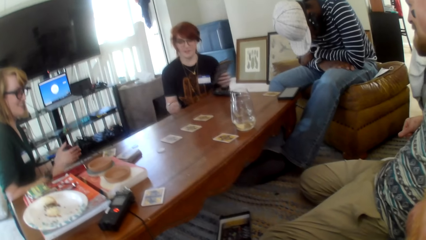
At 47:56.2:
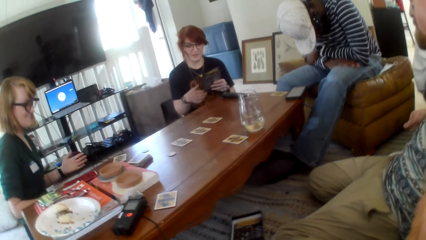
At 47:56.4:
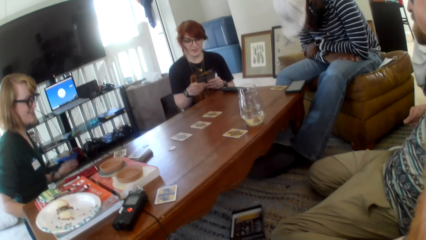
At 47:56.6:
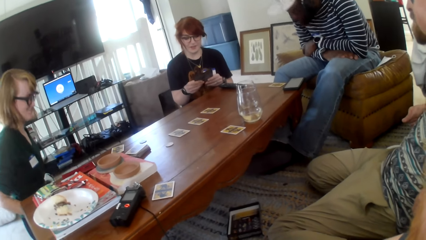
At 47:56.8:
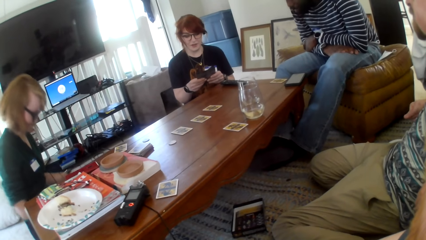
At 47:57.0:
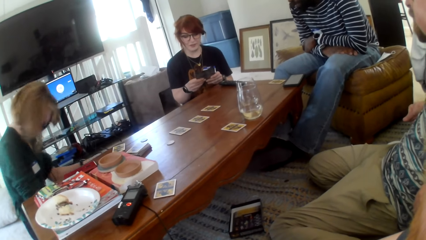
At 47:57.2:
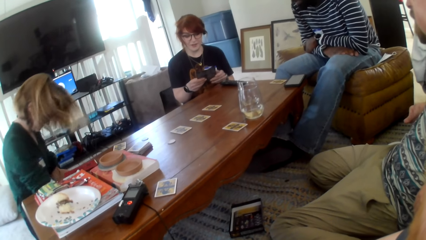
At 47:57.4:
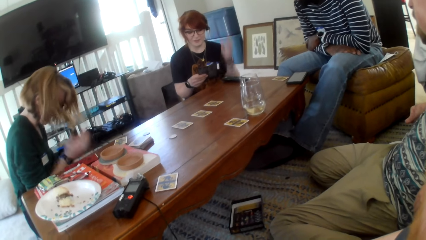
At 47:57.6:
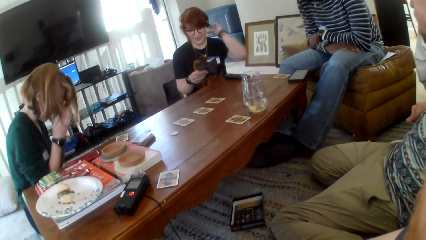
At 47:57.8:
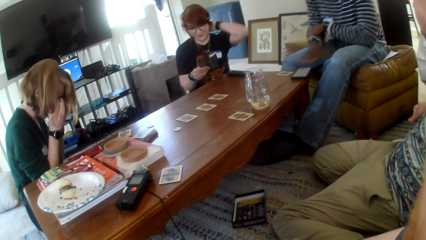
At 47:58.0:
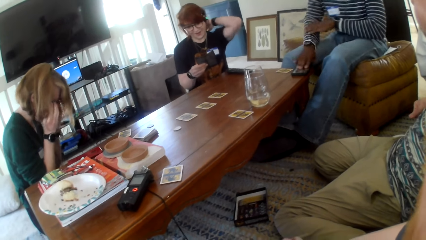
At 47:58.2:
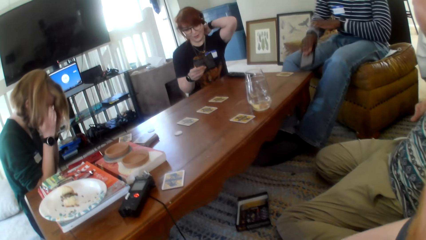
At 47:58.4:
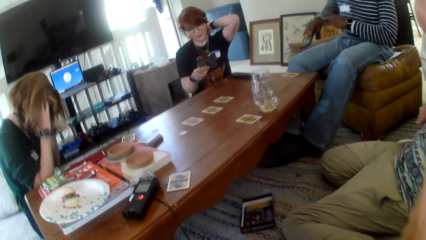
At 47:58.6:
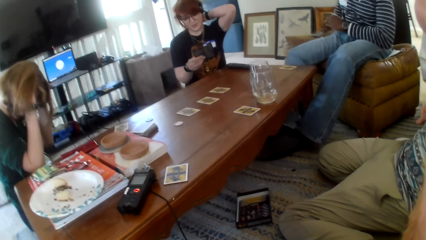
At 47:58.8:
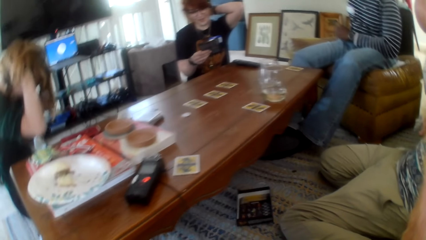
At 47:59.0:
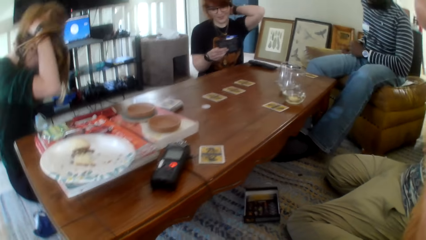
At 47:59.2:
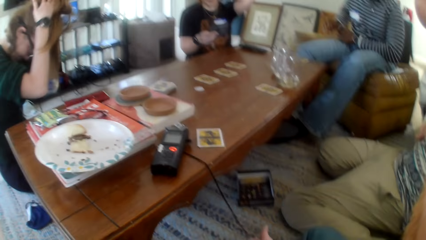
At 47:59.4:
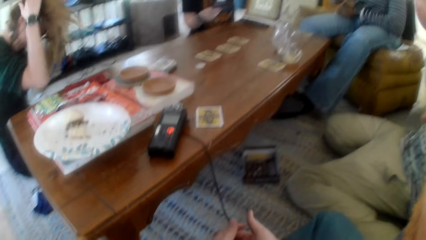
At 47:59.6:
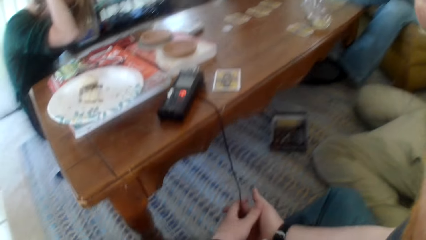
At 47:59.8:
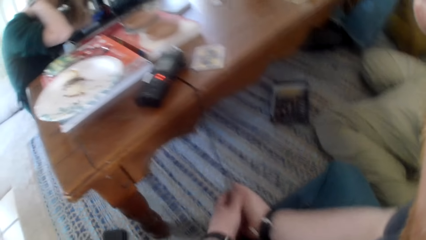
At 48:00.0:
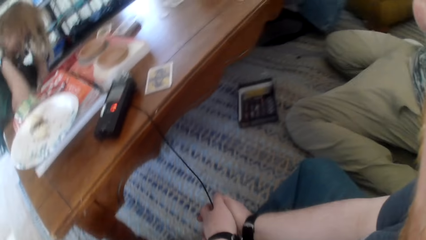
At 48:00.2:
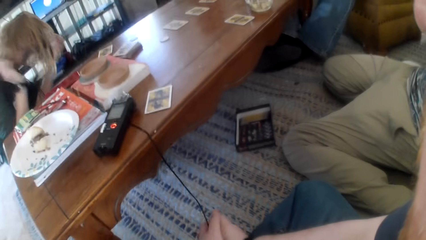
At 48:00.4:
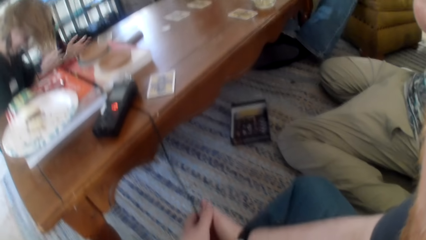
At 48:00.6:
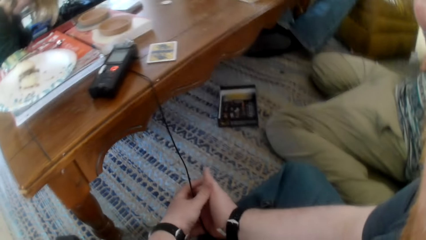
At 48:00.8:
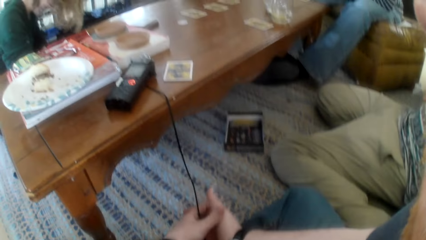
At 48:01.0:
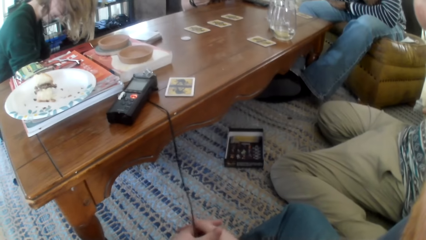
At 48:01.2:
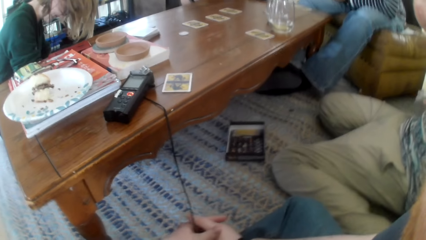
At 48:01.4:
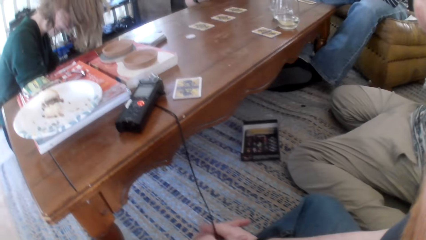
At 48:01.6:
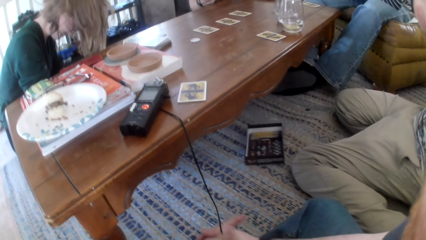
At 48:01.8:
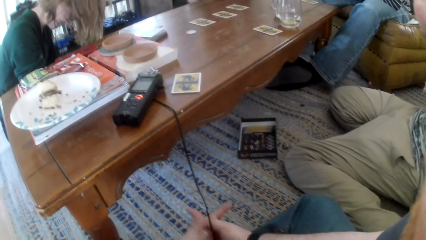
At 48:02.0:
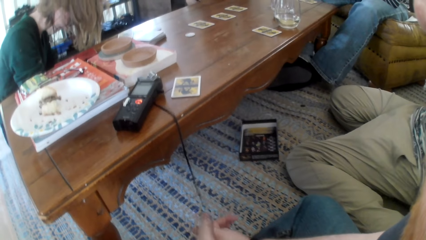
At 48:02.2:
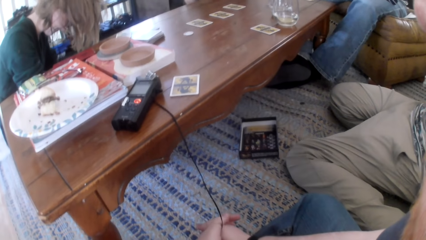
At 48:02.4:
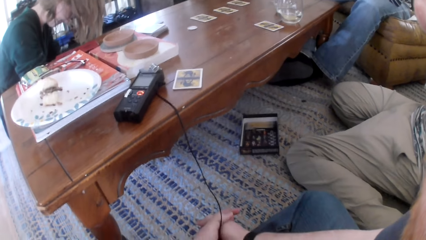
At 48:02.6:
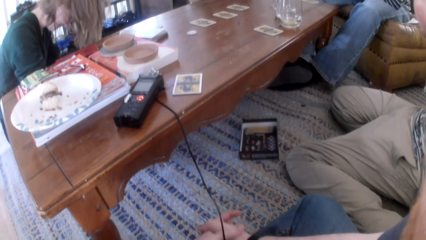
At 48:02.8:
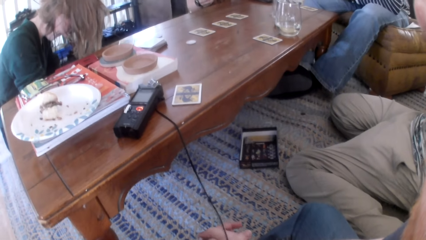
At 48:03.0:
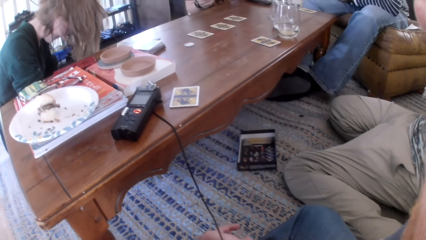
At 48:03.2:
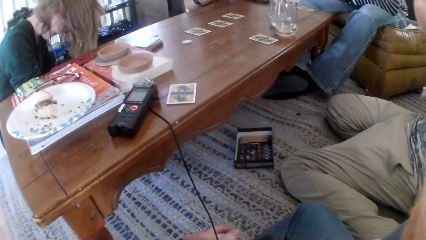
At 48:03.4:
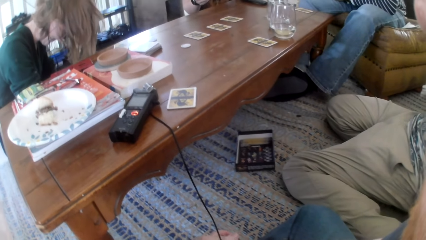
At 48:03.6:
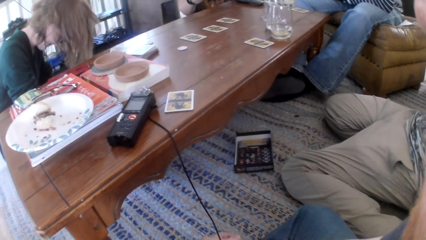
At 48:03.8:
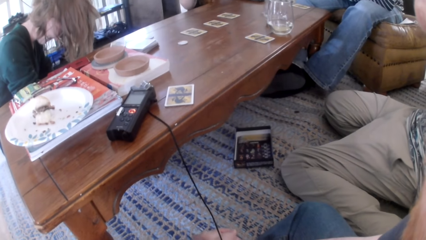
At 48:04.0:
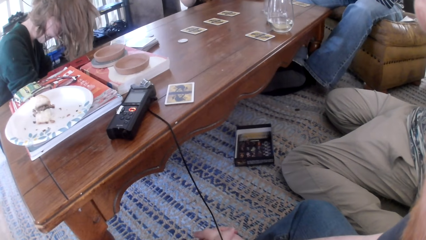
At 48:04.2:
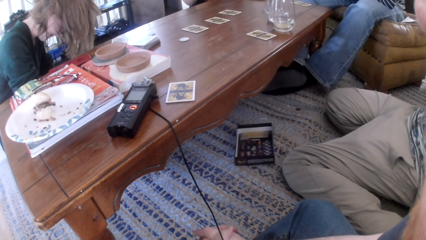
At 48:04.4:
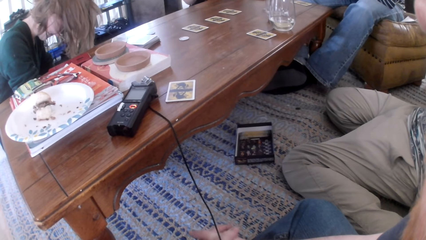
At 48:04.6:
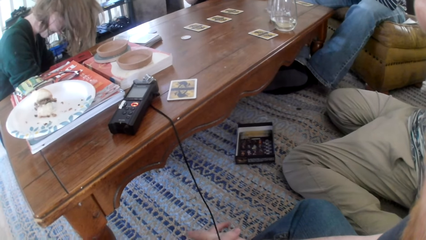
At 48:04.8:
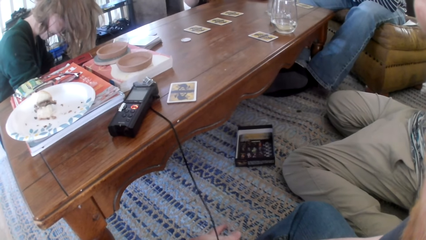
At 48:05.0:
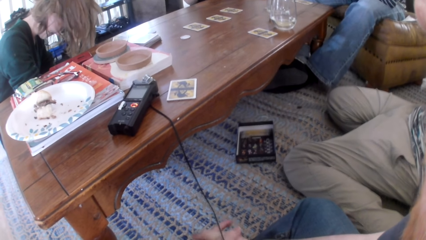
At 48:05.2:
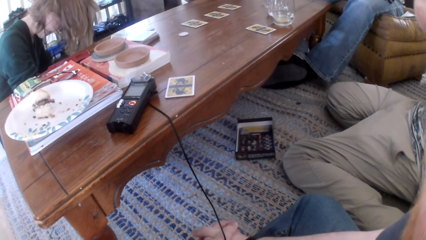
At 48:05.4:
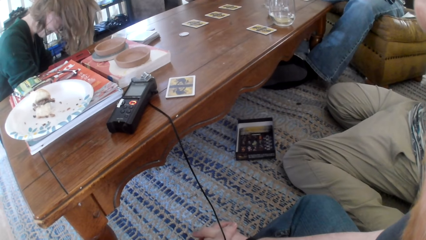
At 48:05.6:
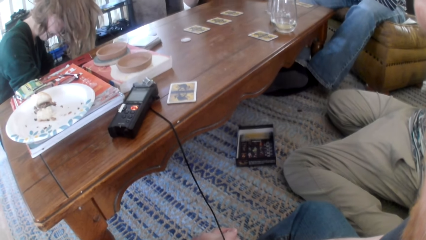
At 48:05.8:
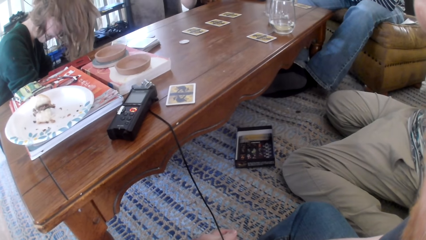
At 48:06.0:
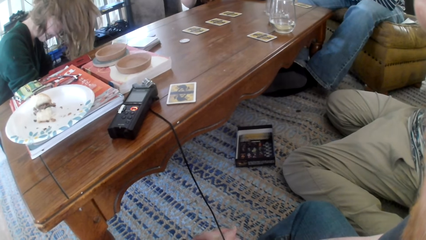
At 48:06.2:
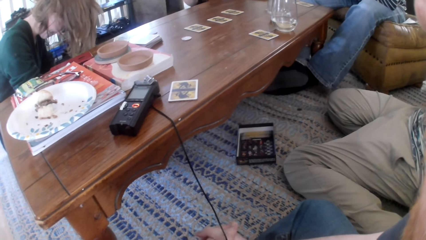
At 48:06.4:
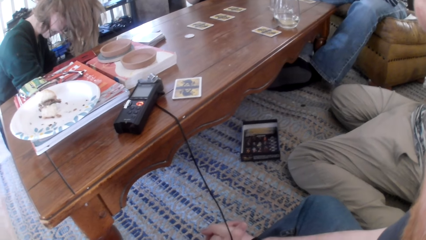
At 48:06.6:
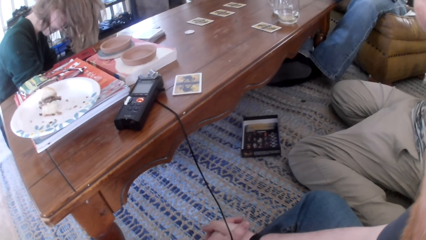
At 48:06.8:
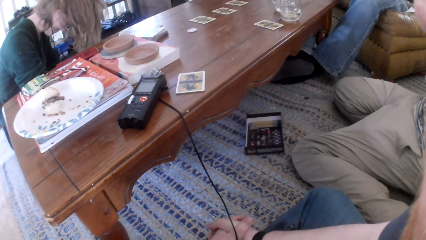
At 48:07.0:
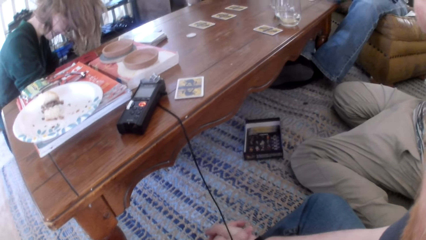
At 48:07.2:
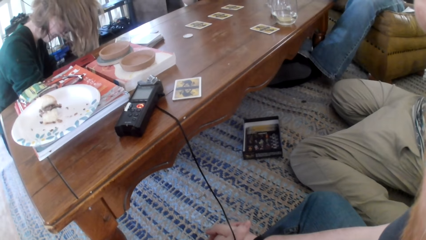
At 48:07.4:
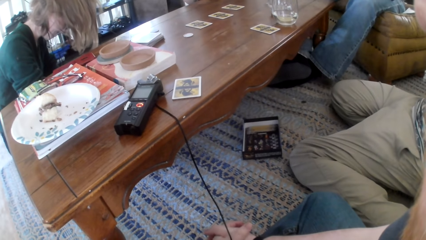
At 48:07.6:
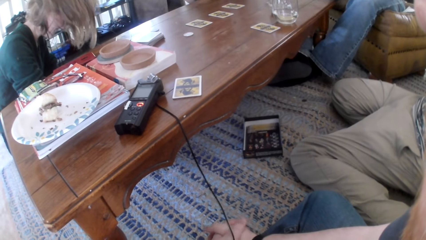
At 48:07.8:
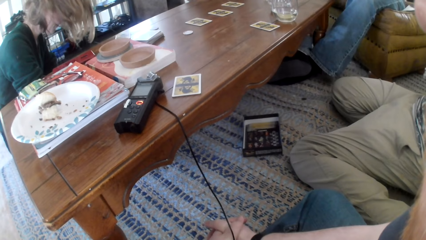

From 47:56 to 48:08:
A person touches their hair. The person bends their head in front. The camera wearer talks with friends playing with hands.

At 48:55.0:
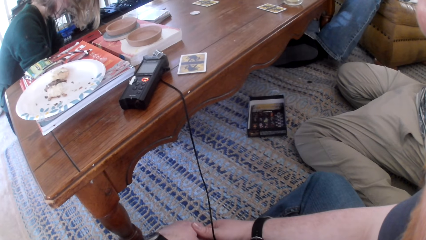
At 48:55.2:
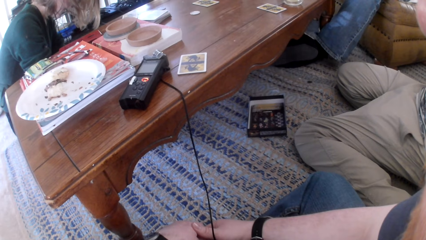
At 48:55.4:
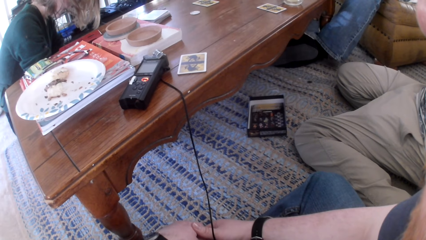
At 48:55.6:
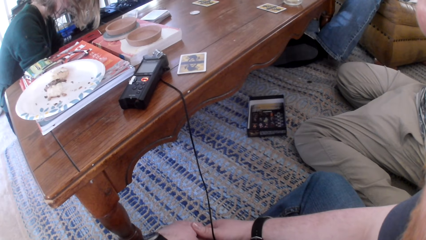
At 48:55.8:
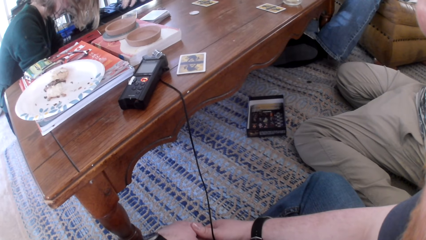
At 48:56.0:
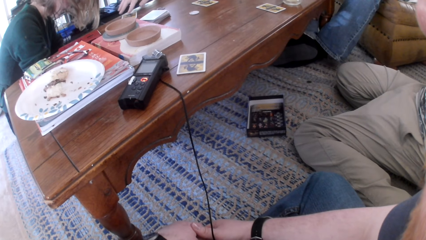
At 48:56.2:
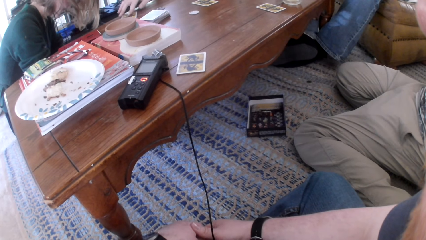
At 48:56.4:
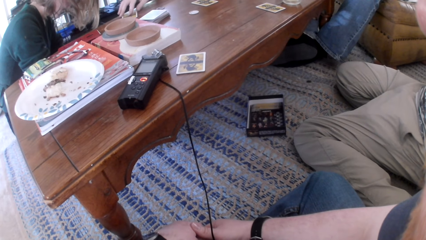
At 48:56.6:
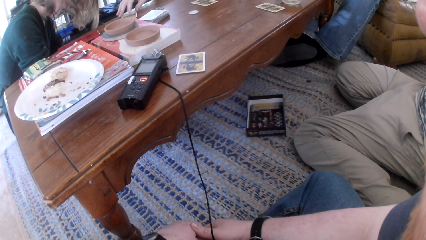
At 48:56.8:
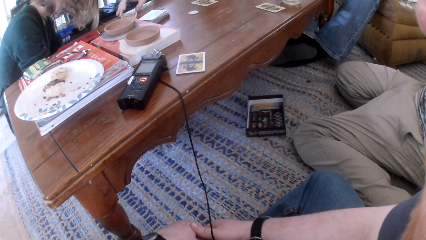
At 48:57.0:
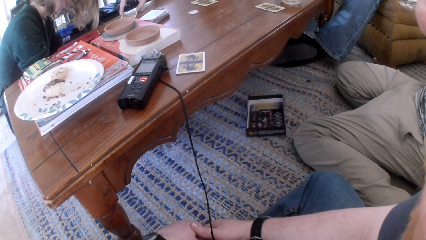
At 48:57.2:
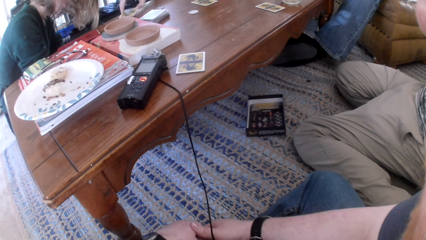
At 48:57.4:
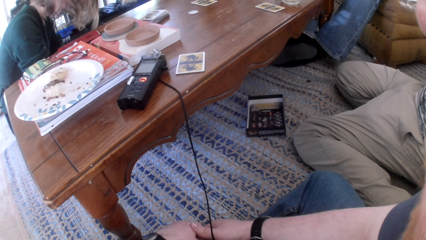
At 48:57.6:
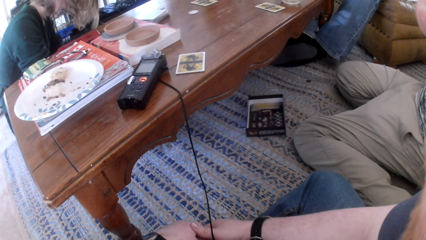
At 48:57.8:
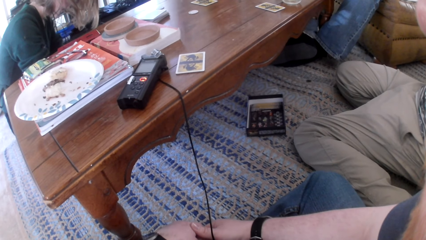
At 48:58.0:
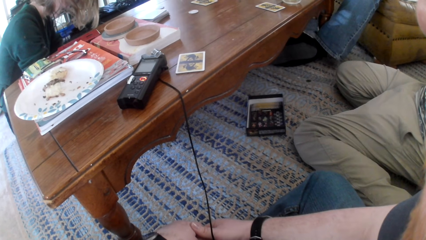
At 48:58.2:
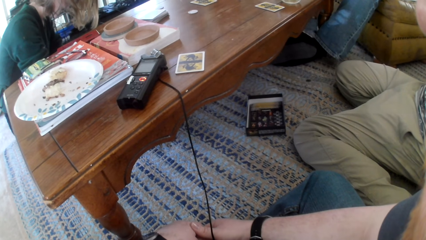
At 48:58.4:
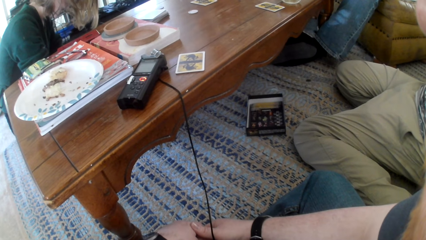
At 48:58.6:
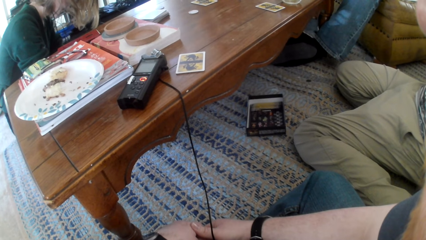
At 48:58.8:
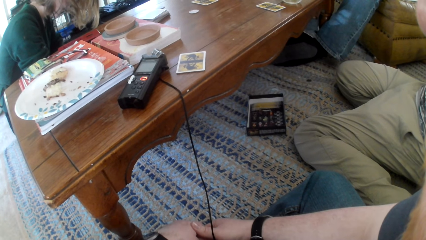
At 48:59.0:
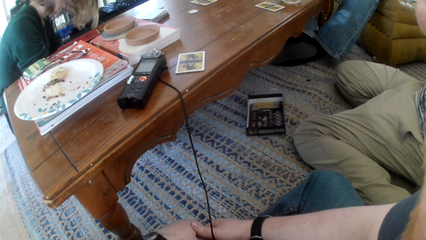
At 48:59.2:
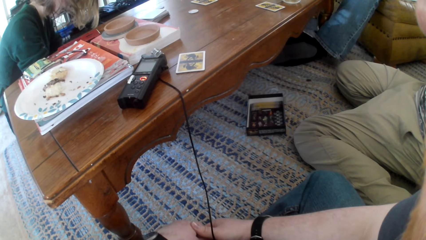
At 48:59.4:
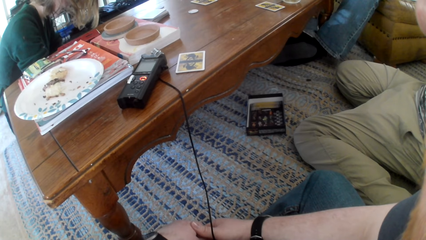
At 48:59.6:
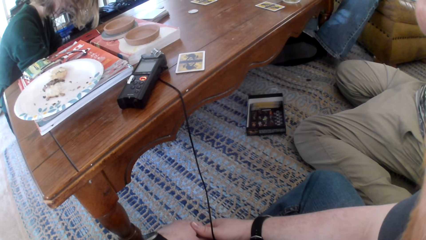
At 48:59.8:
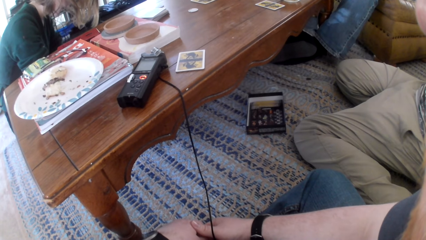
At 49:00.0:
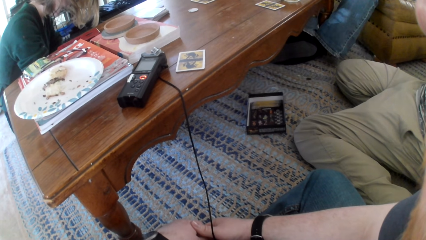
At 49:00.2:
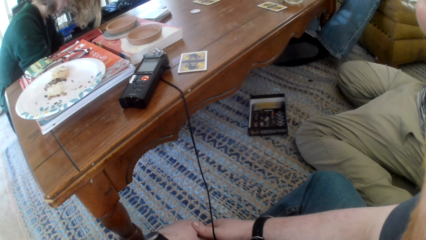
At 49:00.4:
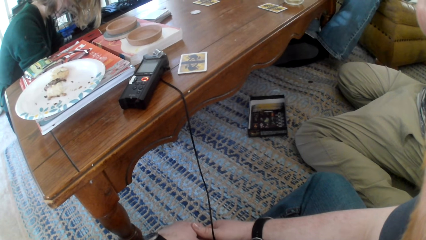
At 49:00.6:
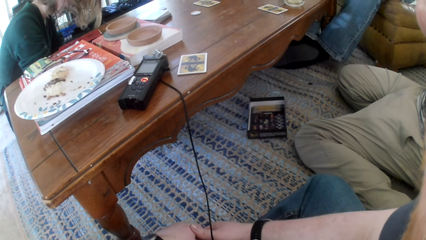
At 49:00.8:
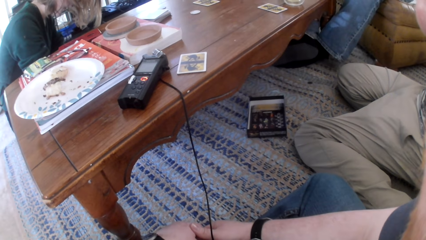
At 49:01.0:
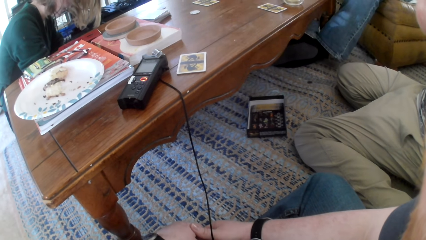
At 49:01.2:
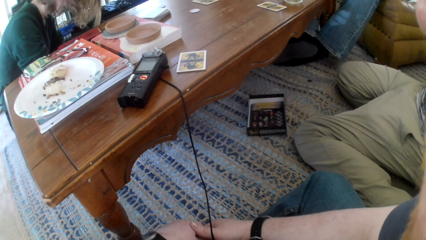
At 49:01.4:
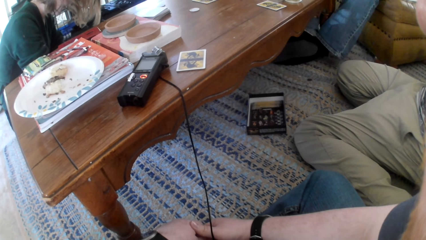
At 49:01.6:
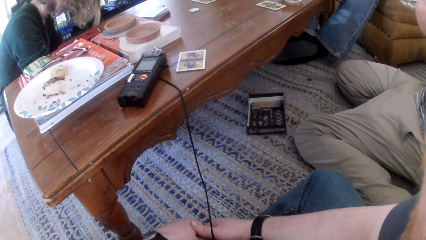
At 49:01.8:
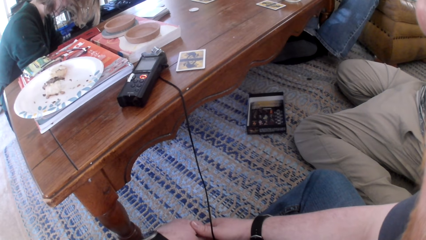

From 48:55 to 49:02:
A person picks up a card on the table.
